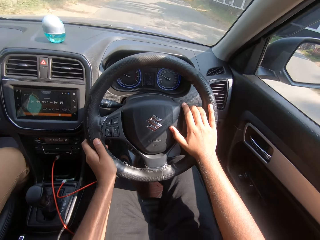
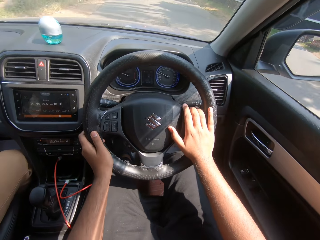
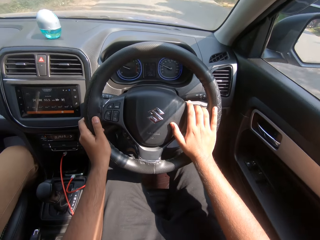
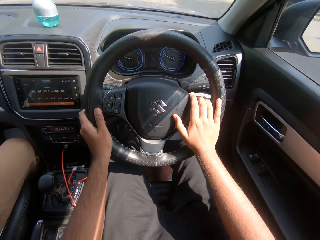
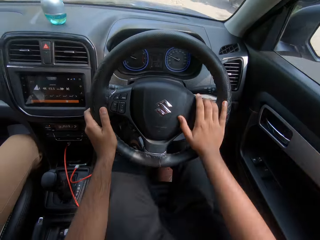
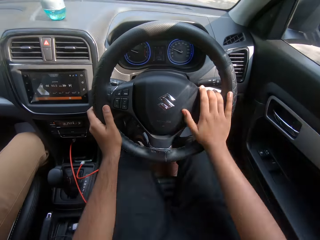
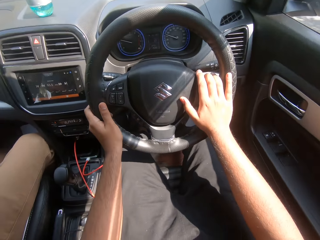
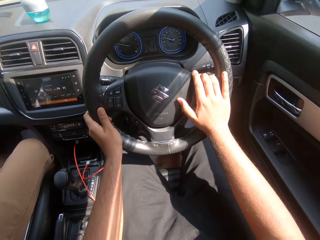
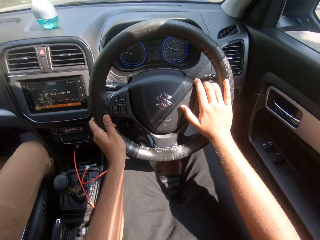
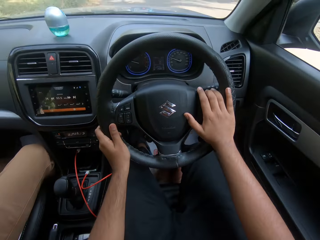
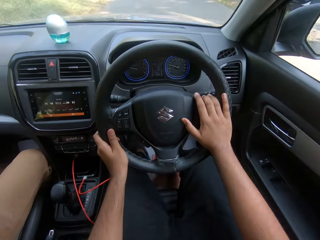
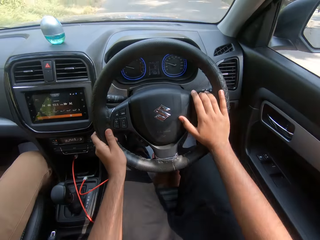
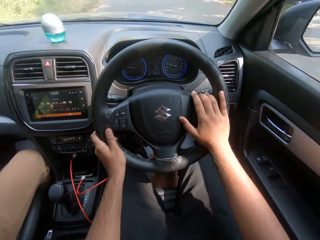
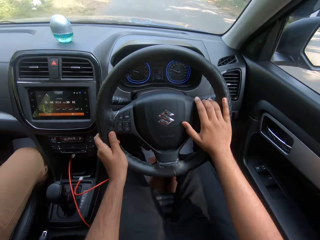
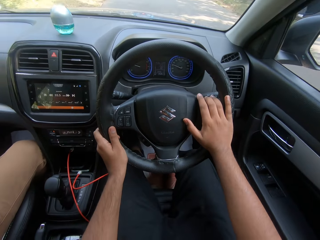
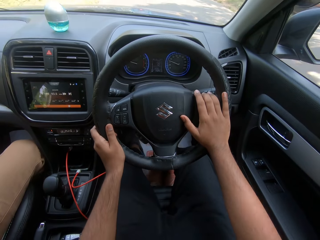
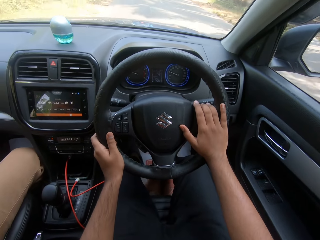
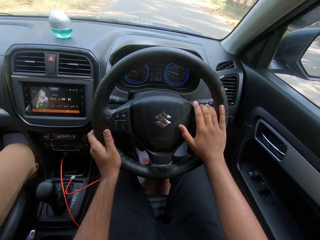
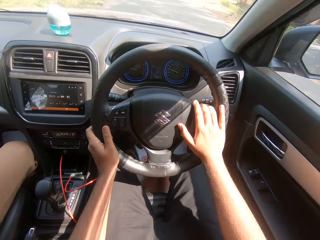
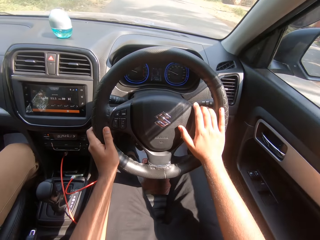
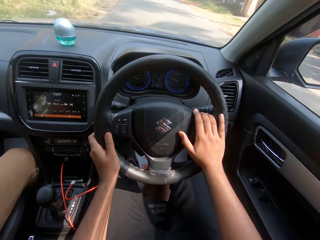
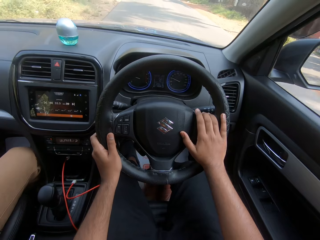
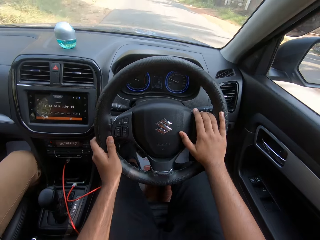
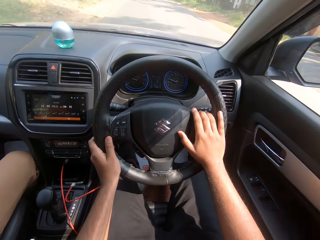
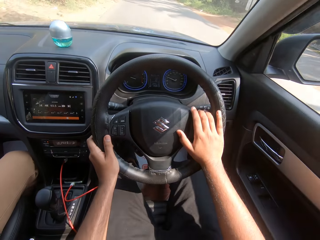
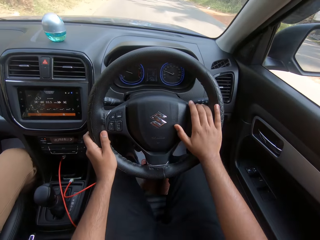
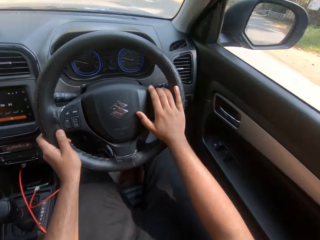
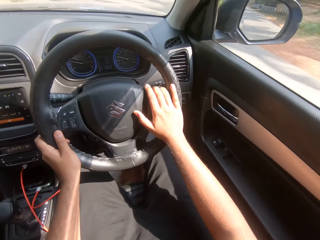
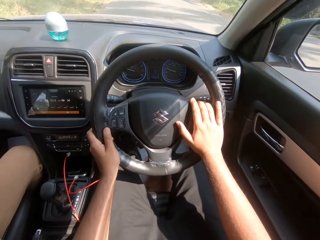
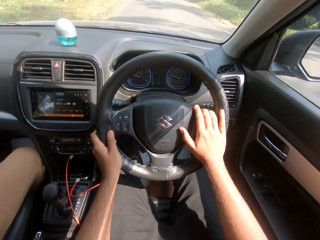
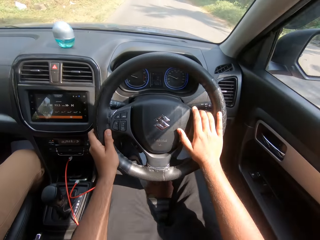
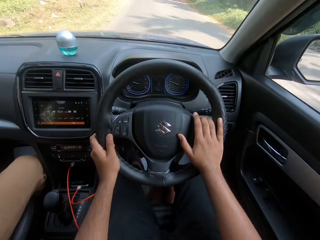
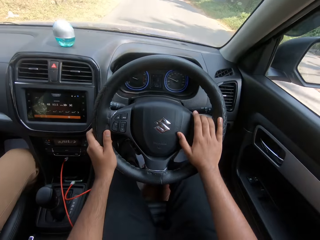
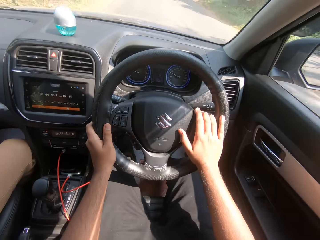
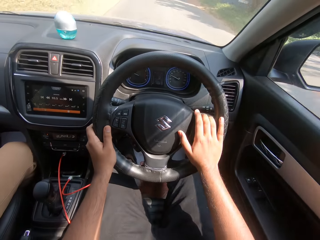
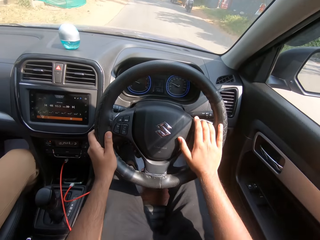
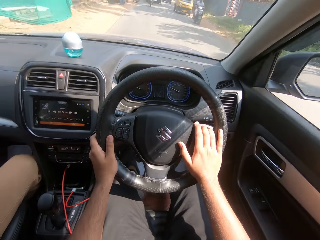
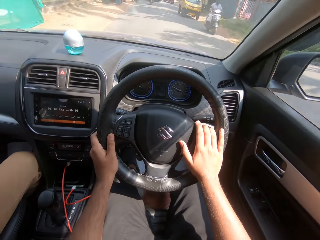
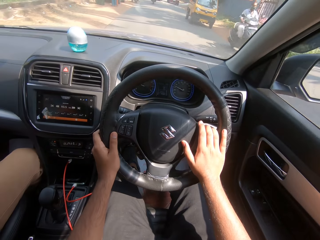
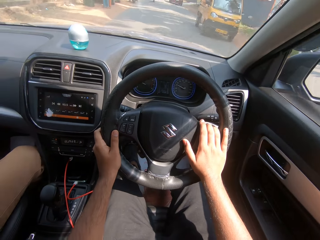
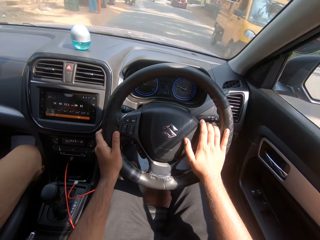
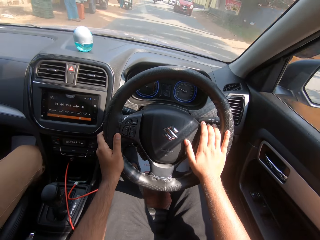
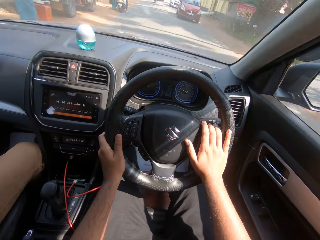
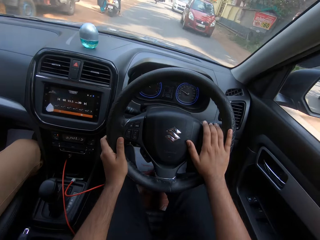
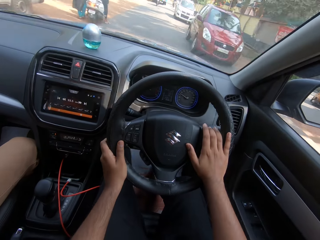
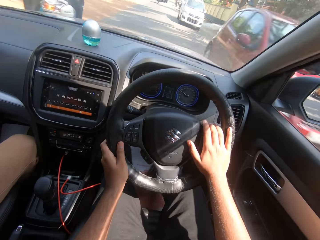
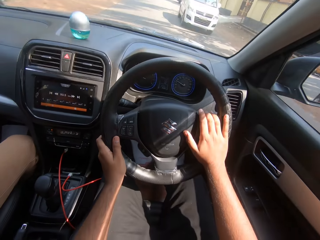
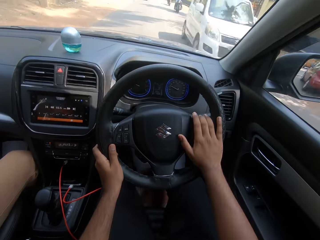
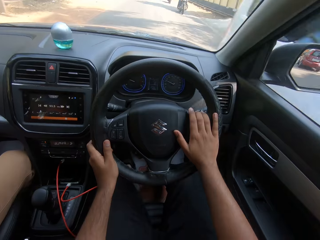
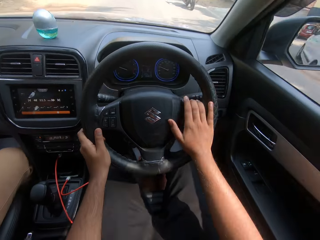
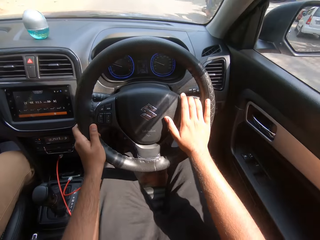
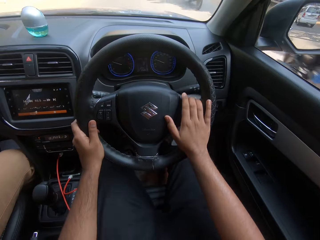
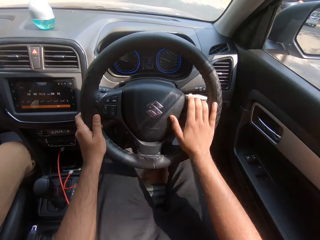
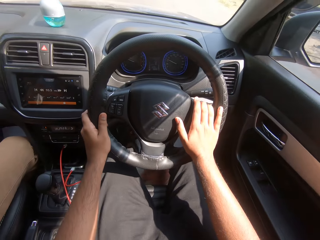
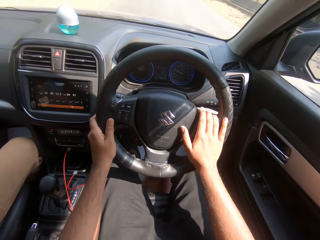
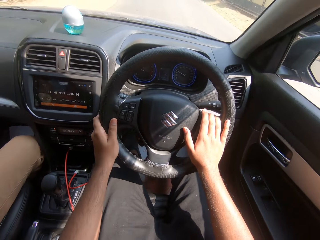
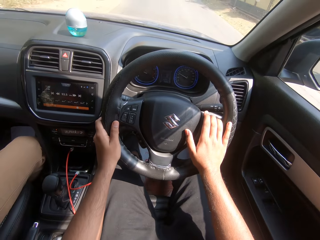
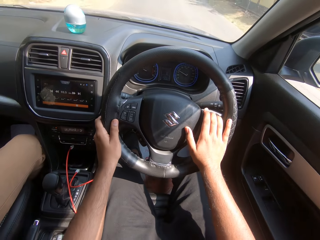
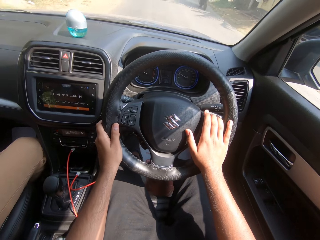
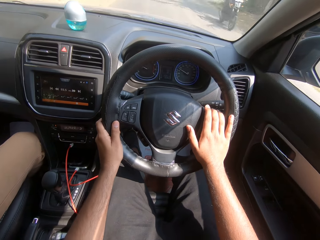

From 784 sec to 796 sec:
The camera wearer drives past a bike on the road. They drive past a bus on the road. They drive past a car. They drive past a bus on the road. They drive past a bike on the road. They drive past a bike on the road again.

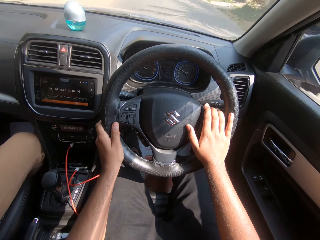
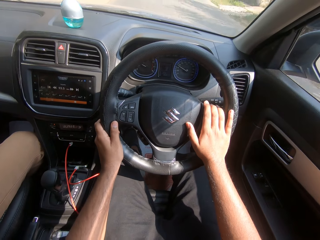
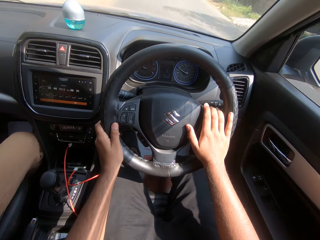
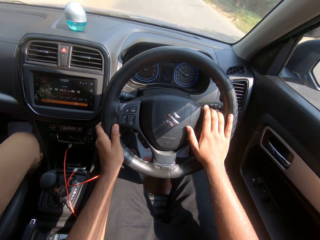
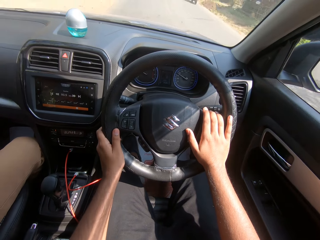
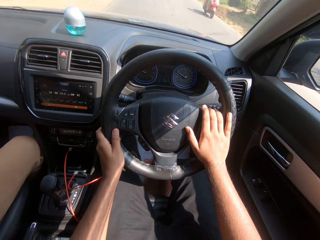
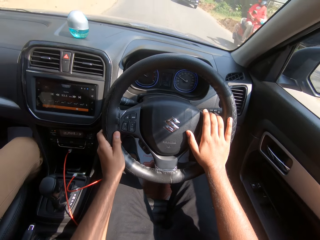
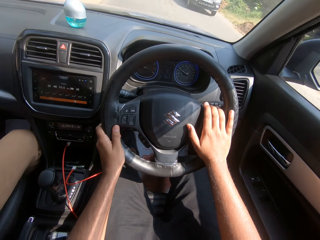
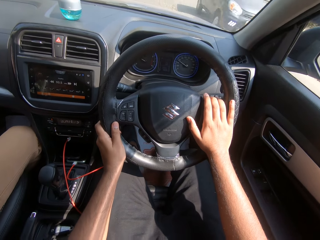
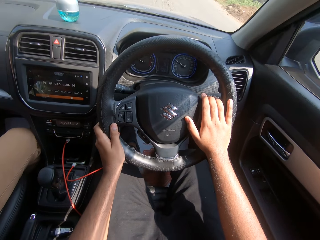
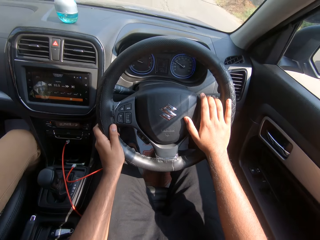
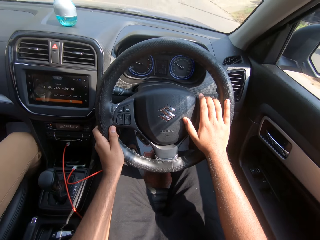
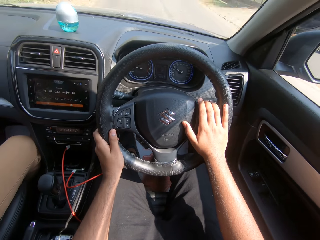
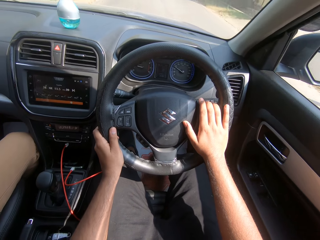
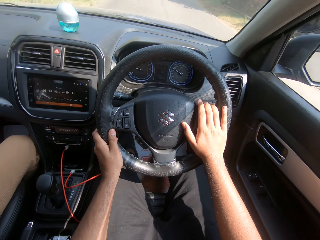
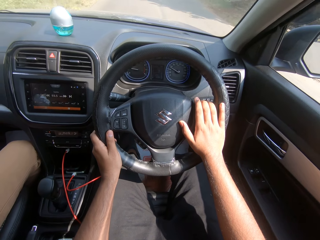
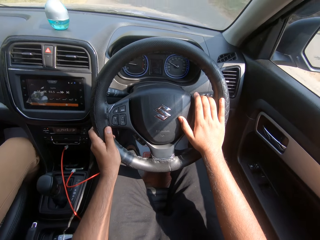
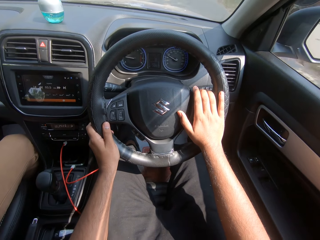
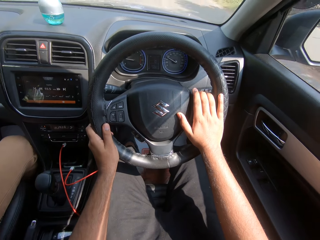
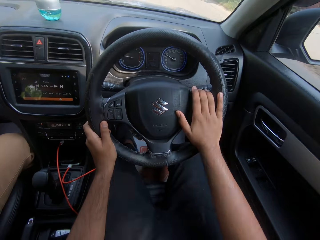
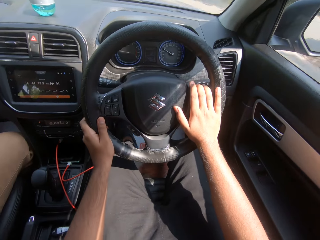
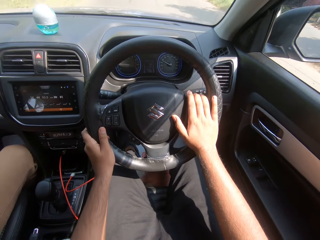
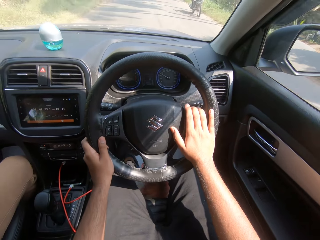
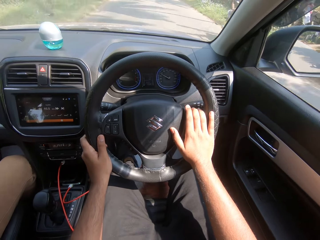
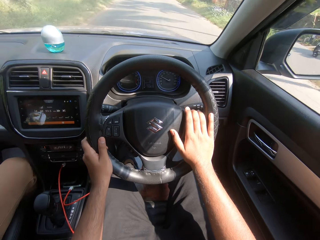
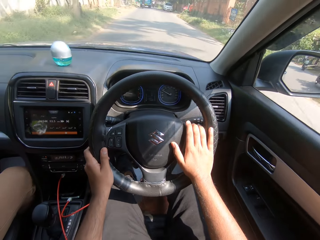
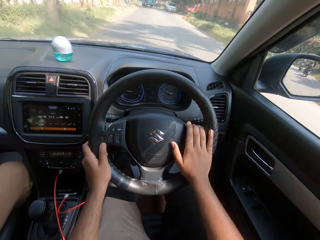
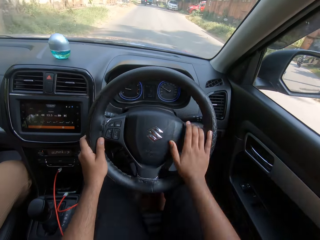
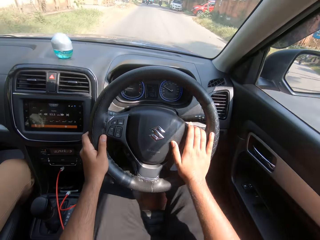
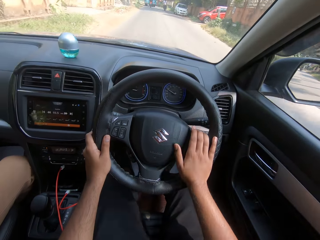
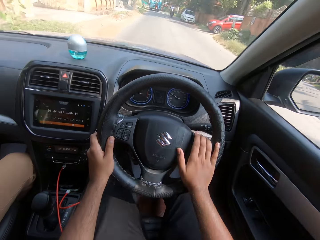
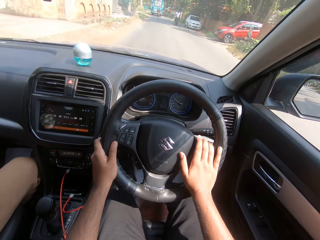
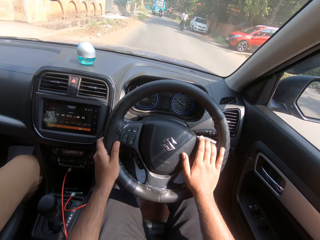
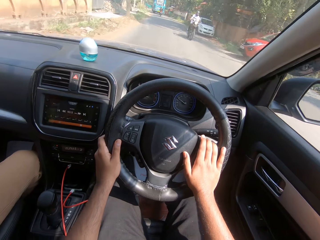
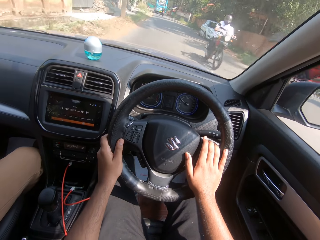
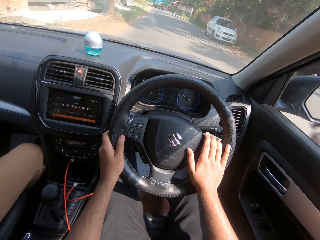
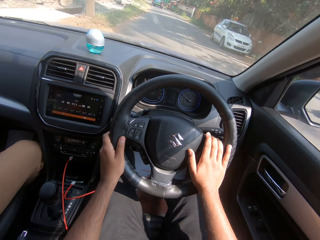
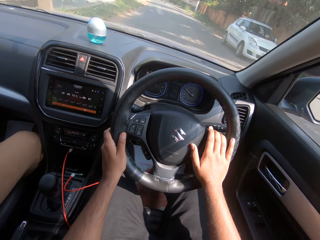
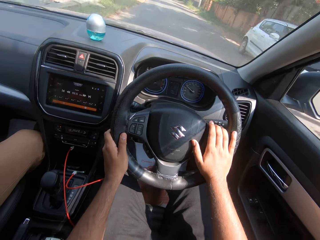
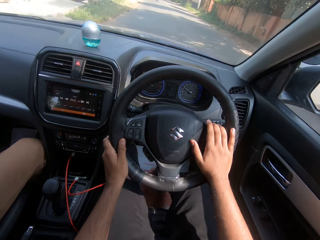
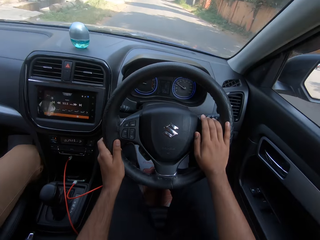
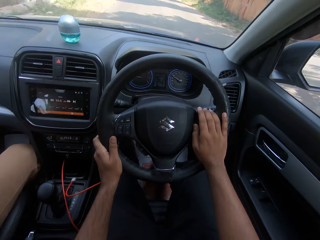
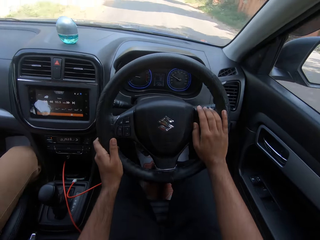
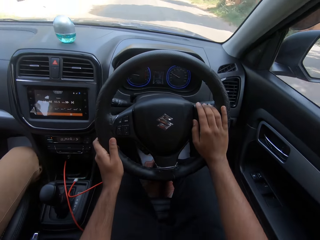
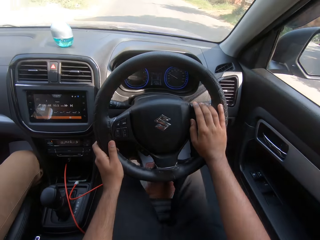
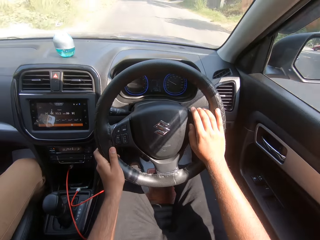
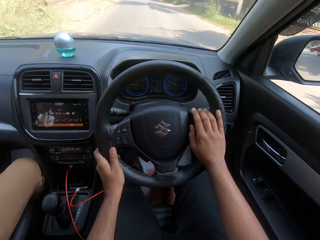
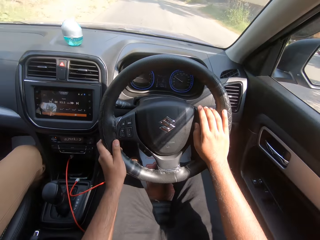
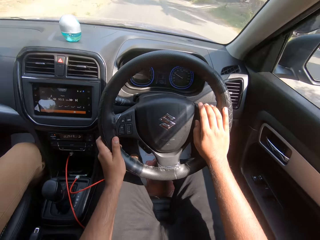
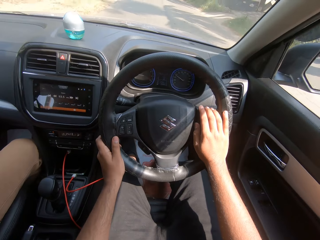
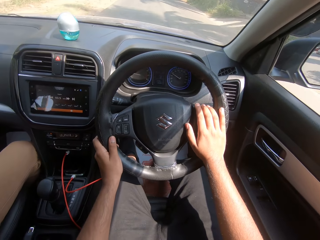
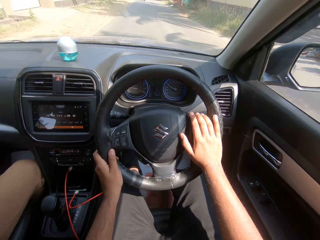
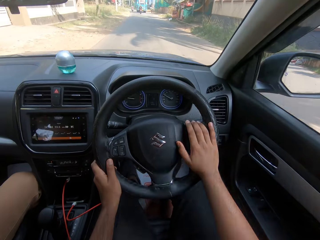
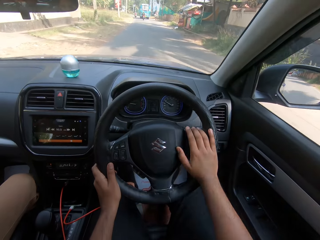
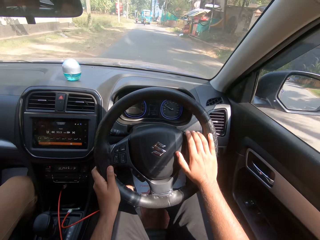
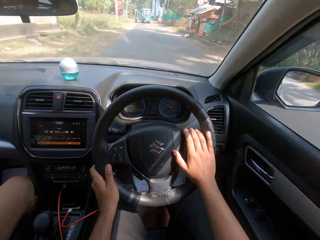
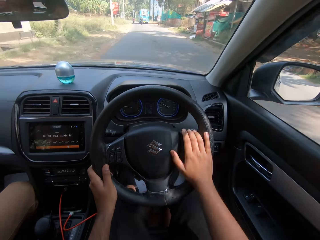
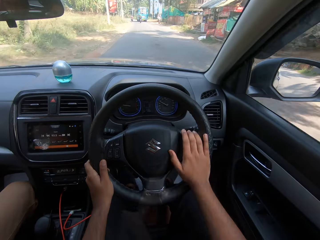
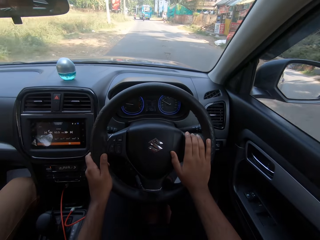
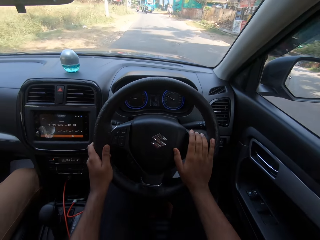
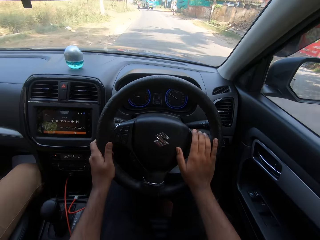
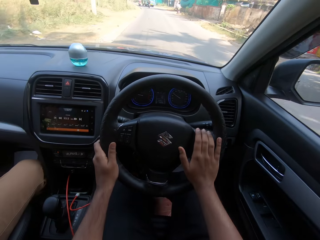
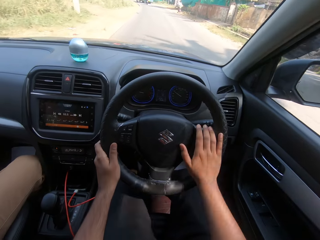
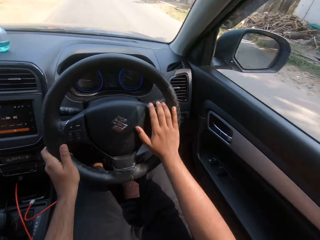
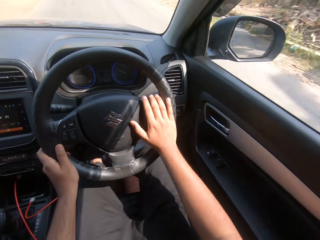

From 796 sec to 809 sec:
The camera wearer drives past a bike on the road. They drive past a car. They drive past a bike on the road. They drive past a bike on the road again.
